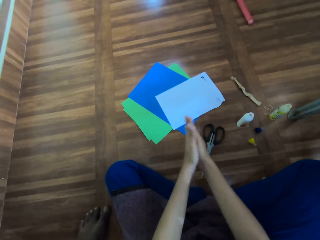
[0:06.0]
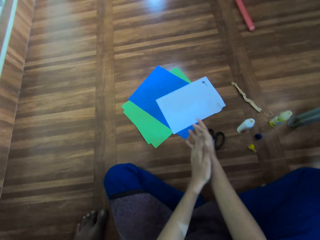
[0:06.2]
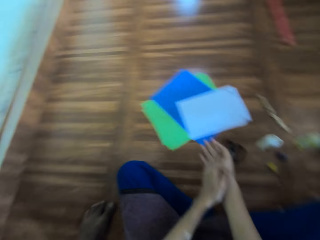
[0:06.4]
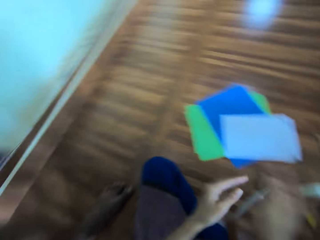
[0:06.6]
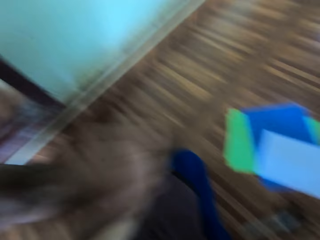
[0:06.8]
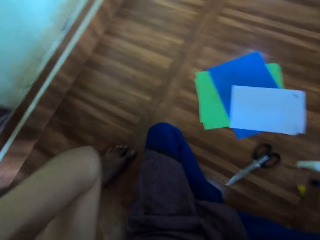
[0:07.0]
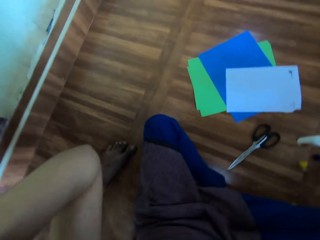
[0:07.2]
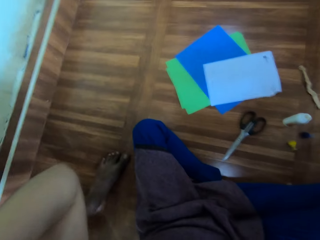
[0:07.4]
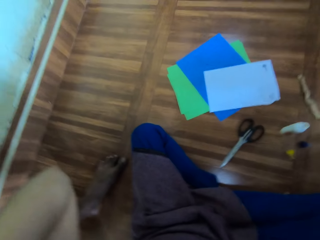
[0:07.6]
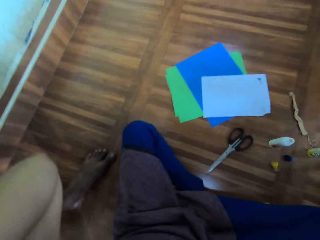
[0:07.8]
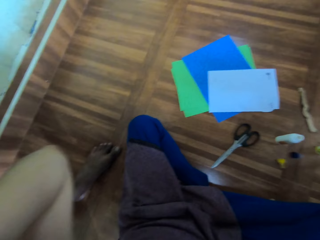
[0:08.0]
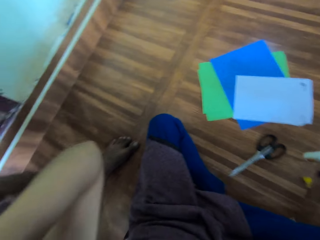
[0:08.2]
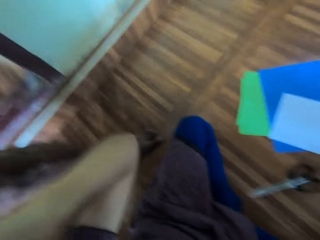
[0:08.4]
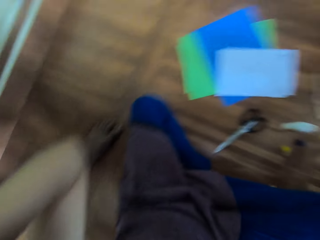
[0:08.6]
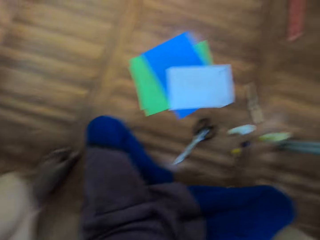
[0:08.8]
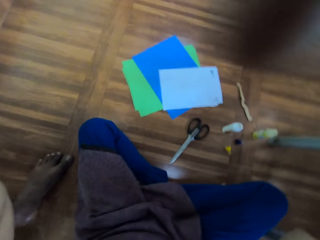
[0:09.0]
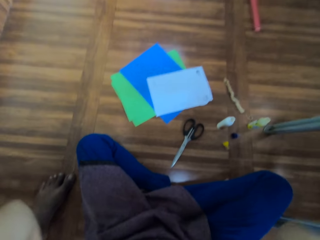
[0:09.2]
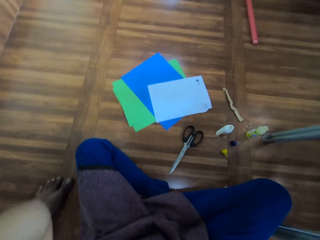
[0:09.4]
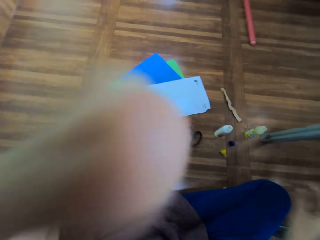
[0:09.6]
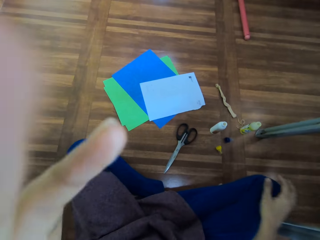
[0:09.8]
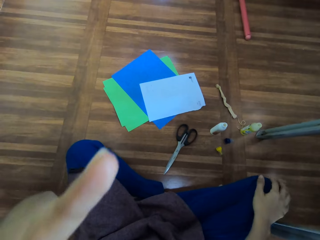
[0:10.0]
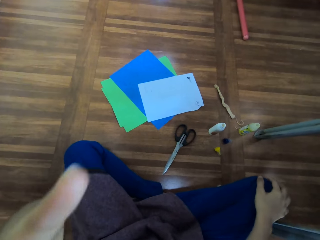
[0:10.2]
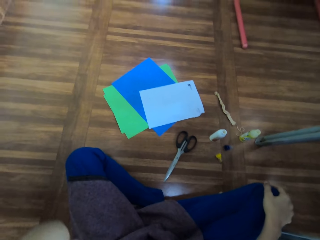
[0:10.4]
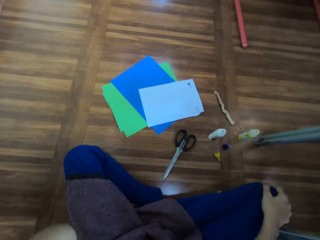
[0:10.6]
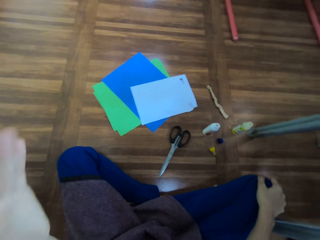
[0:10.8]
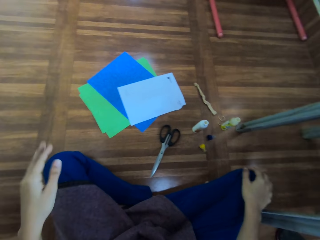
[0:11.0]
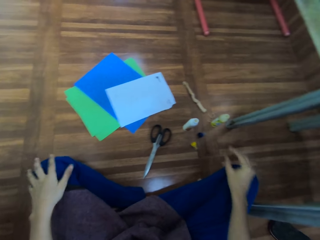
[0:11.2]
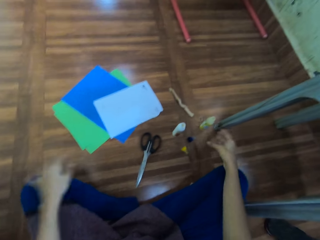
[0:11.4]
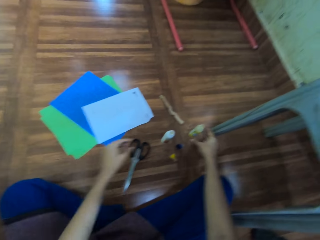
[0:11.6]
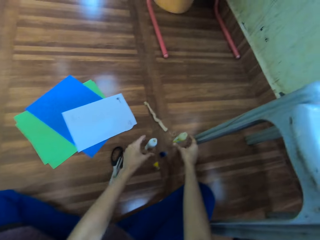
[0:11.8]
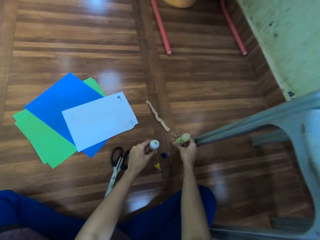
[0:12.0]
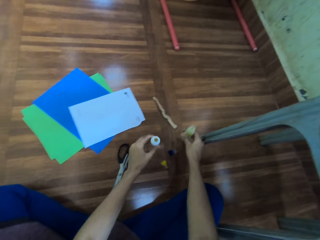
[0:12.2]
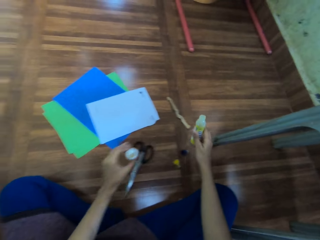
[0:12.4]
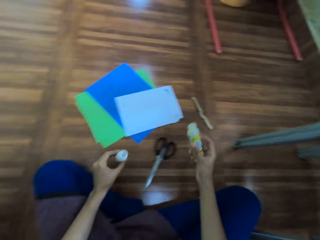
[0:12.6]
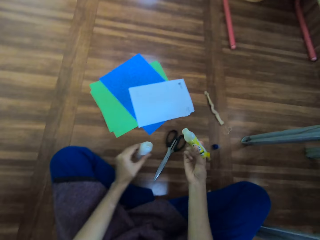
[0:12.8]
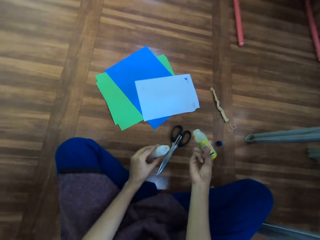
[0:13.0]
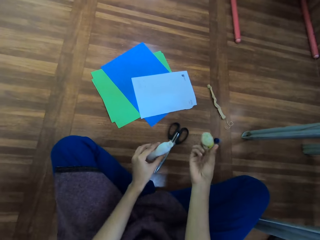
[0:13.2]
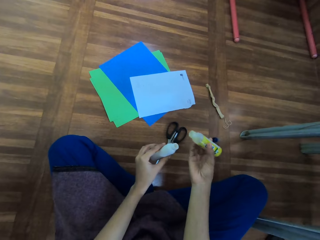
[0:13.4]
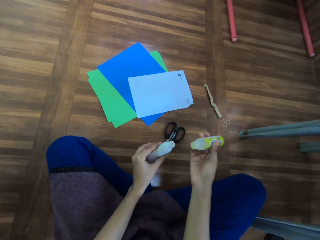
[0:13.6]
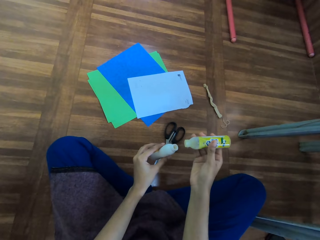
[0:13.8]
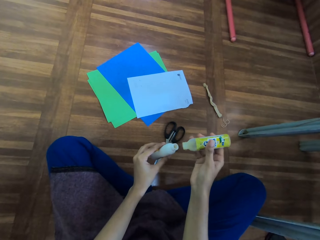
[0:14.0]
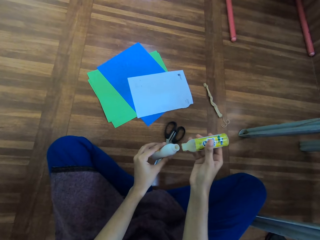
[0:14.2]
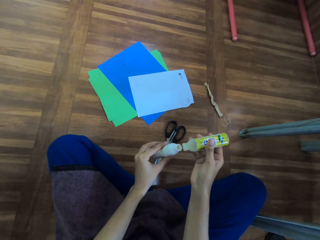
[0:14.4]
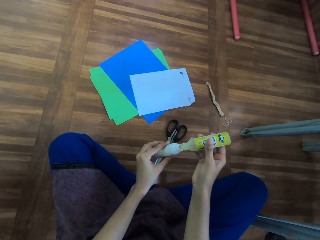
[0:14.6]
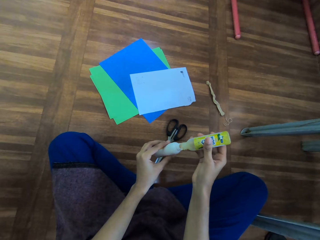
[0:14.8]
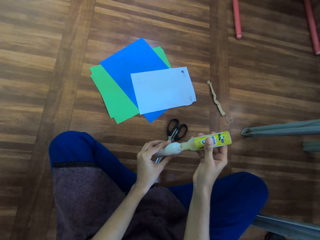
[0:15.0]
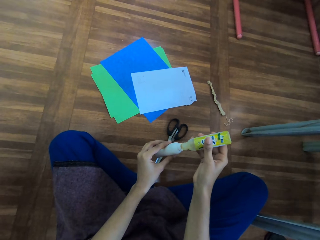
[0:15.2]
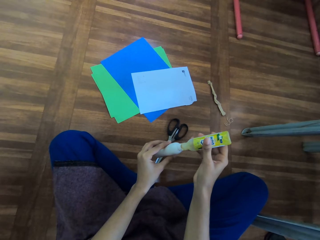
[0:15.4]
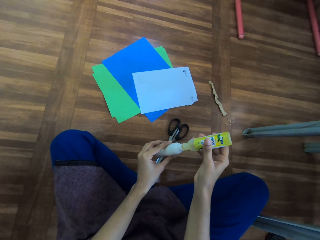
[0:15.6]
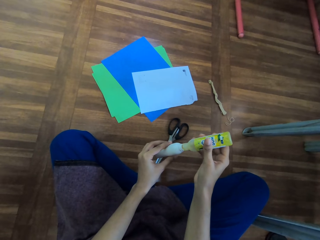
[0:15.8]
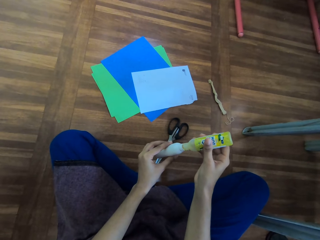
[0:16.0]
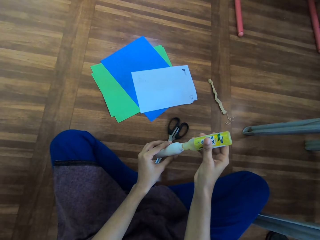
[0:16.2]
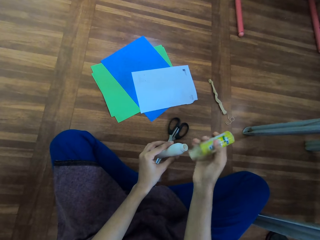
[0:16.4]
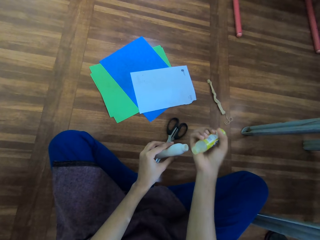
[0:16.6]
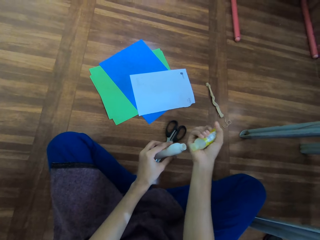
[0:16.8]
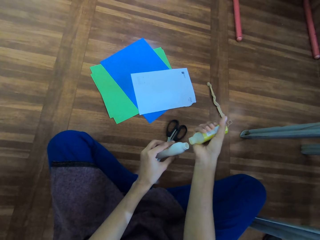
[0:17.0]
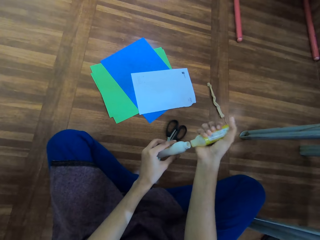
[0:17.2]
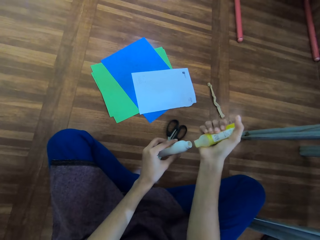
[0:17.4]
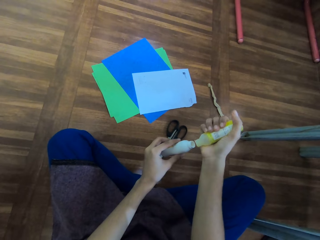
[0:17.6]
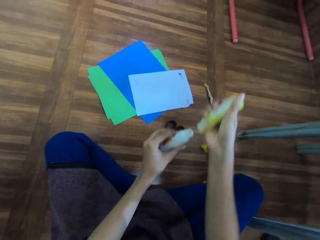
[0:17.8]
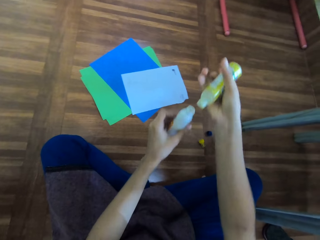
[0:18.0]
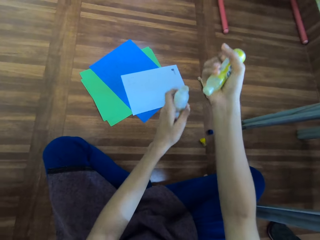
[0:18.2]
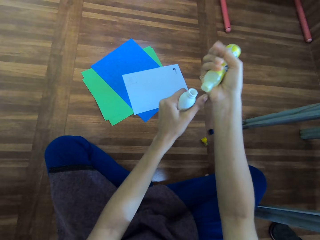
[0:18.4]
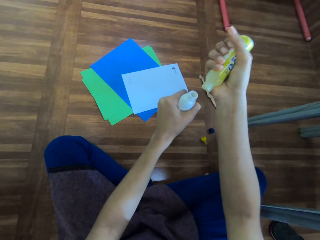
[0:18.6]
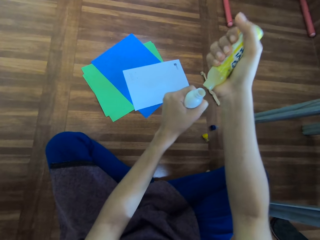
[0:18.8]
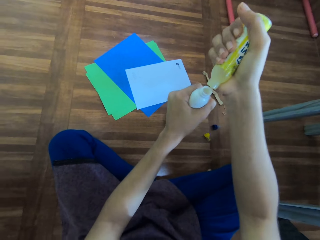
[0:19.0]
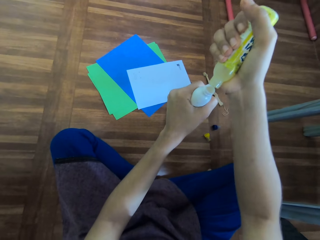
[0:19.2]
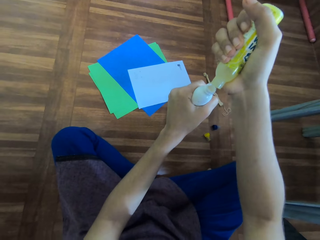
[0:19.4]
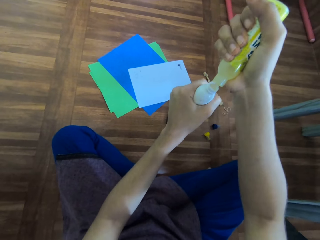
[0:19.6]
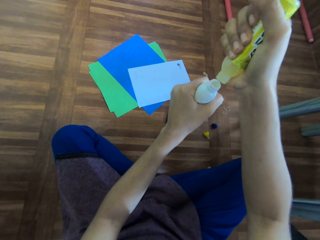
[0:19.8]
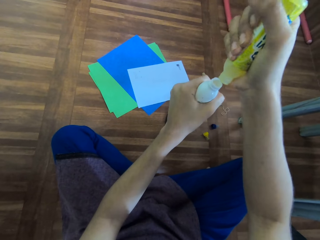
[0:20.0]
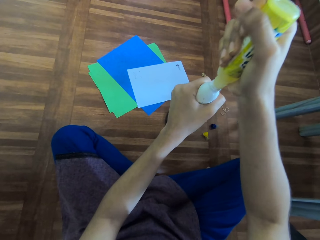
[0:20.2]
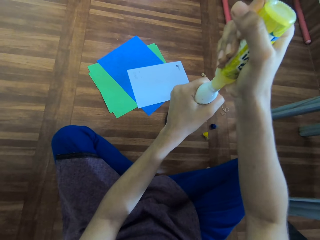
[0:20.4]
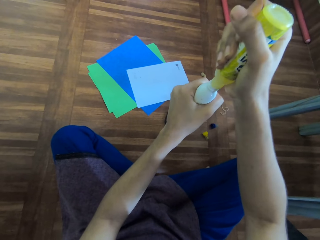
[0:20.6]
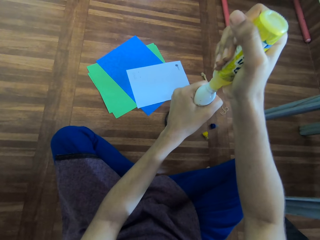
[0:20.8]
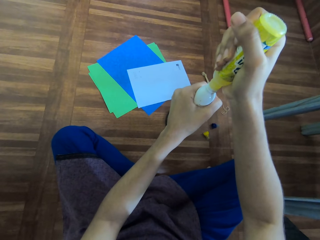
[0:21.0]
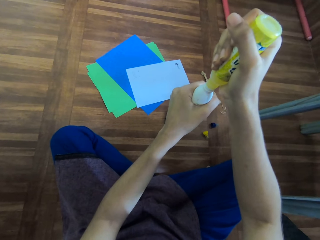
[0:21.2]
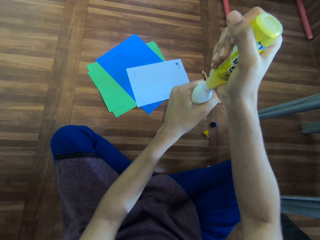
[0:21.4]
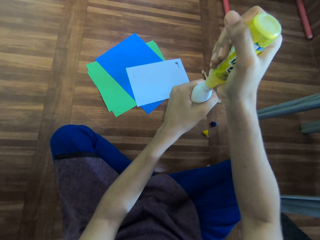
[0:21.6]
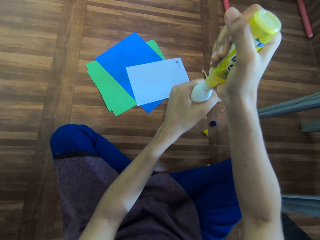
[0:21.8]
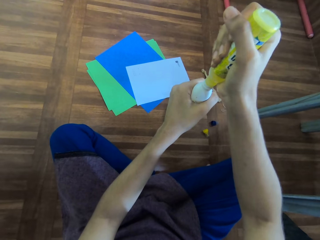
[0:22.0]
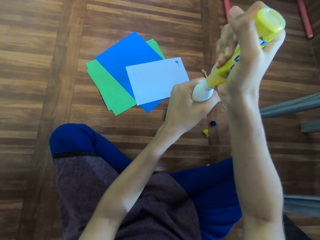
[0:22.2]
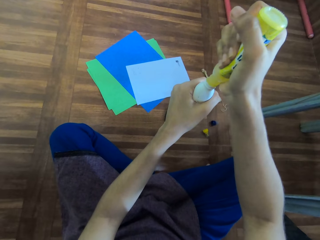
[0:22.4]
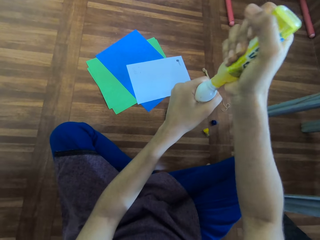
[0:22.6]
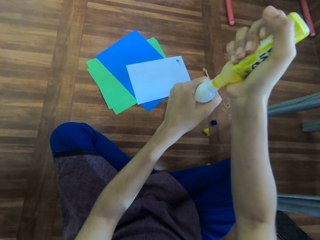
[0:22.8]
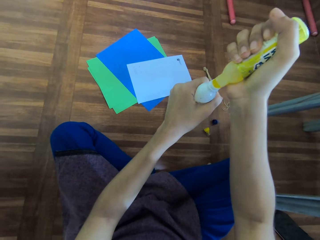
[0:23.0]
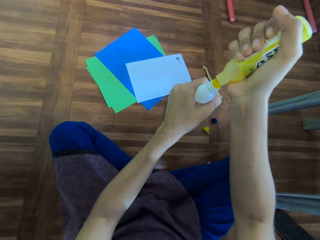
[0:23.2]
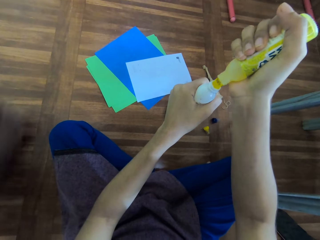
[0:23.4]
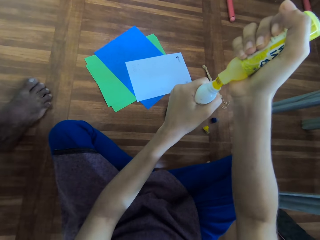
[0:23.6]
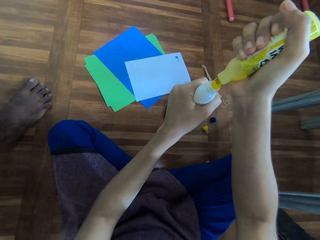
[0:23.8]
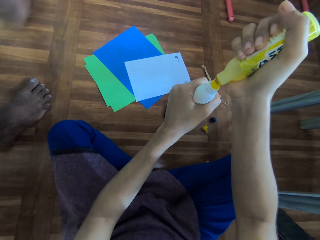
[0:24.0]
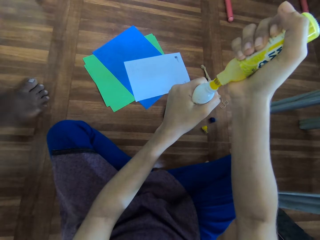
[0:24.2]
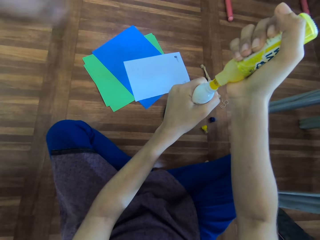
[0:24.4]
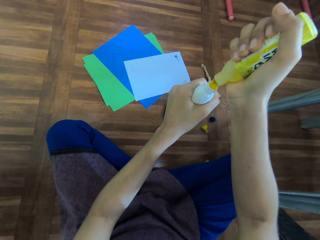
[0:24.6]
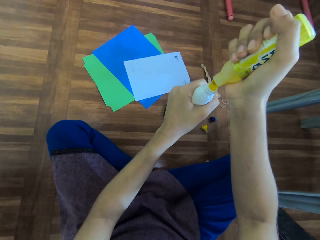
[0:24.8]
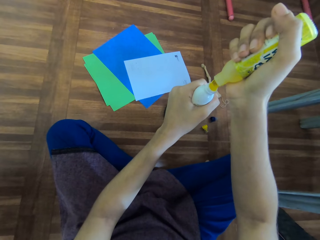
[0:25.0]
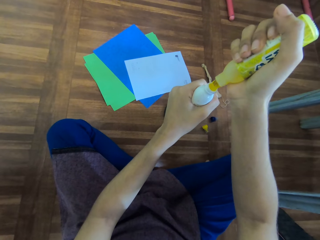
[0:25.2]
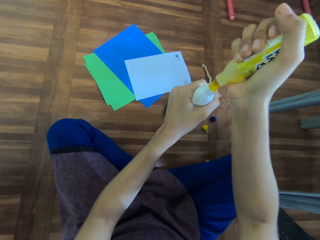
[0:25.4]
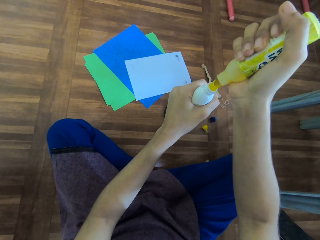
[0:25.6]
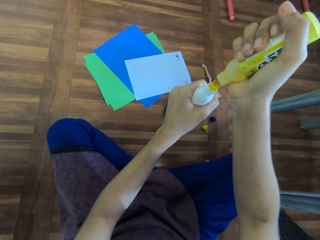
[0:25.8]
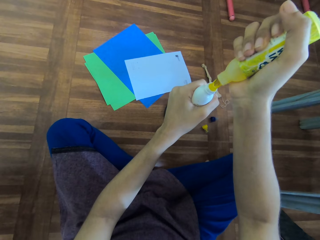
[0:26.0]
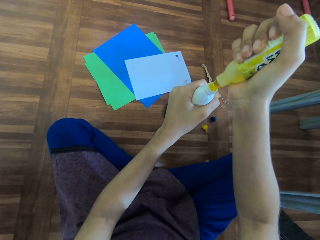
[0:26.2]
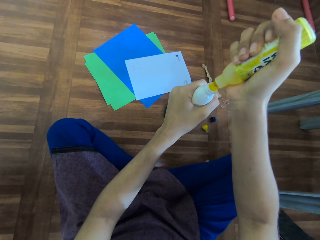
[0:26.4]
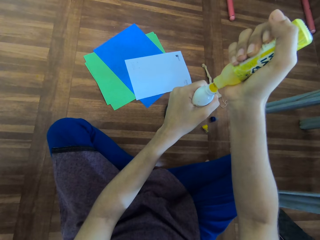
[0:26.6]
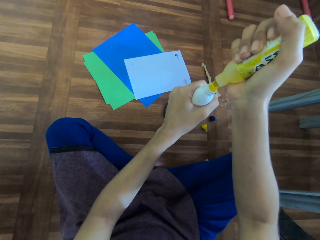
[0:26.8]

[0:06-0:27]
The camera wearer rubs her hands together. She adjusts the camera. She puts her hands on her thighs. She picks up a bottle of glue from the floor. She picks up a white bottle from the floor. She pours glue into the white bottle. She joins the bottles together. She lifts up the bottle. She pours the liquid in the other bottle.
